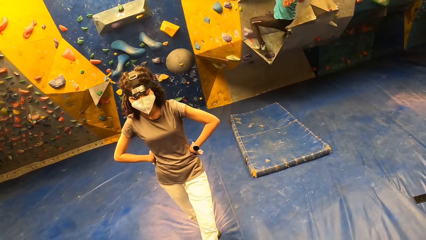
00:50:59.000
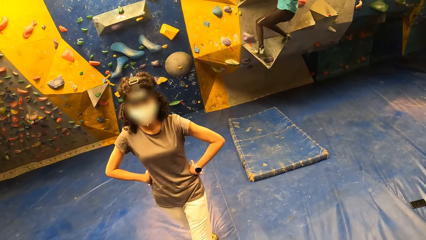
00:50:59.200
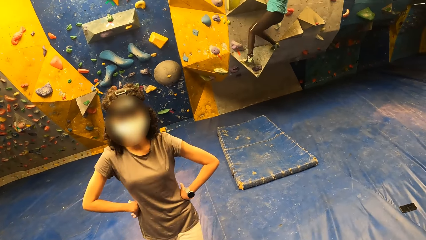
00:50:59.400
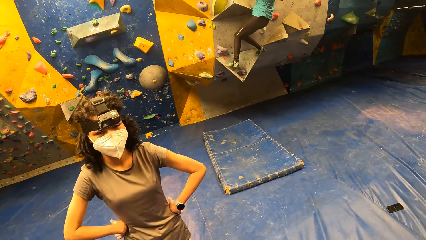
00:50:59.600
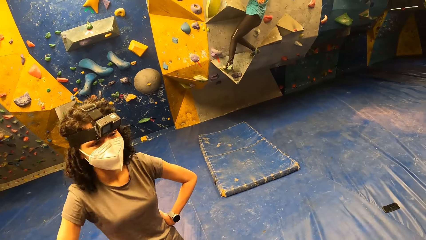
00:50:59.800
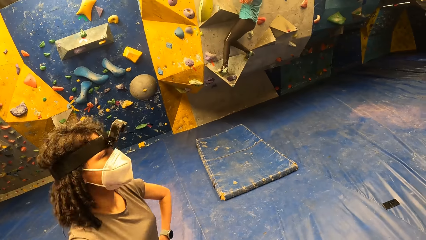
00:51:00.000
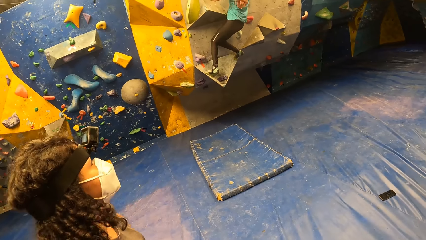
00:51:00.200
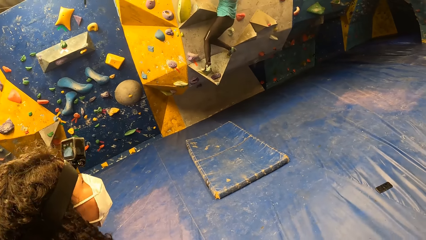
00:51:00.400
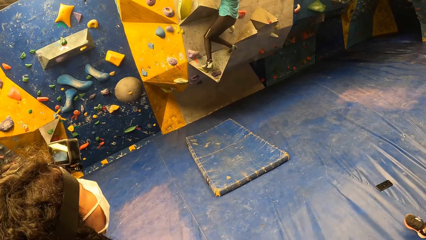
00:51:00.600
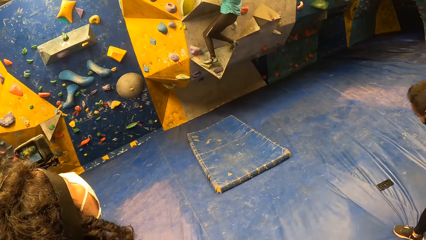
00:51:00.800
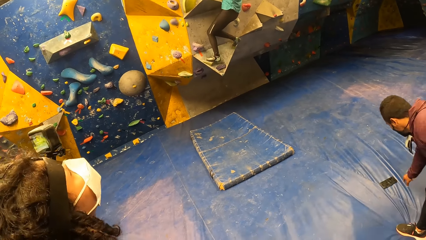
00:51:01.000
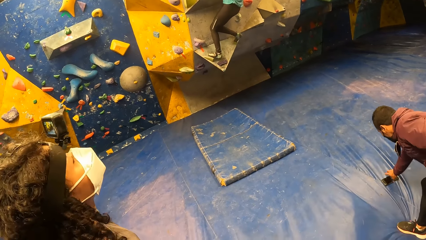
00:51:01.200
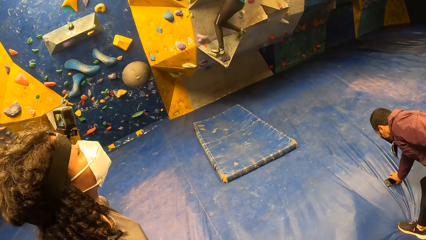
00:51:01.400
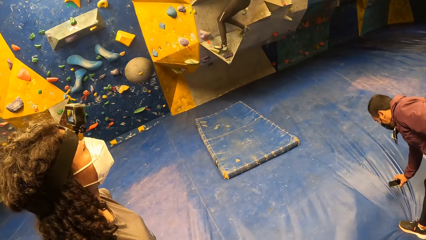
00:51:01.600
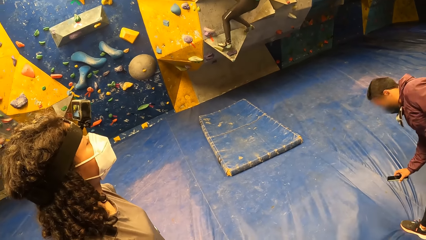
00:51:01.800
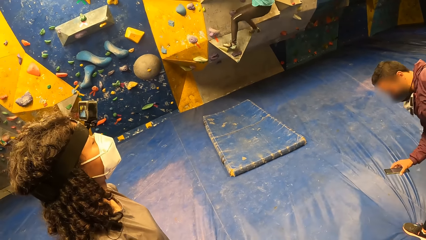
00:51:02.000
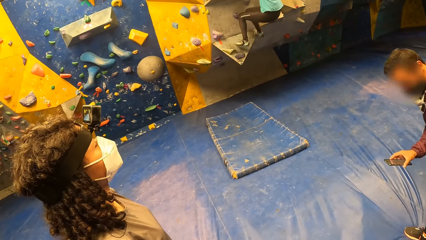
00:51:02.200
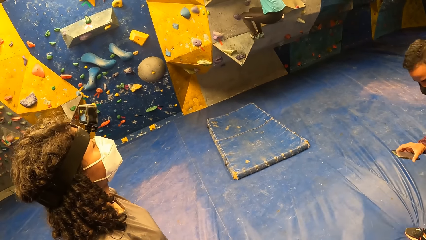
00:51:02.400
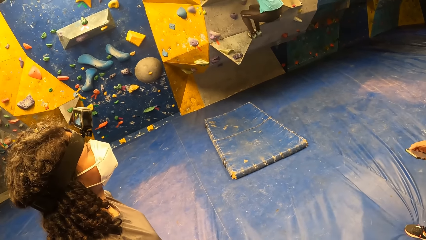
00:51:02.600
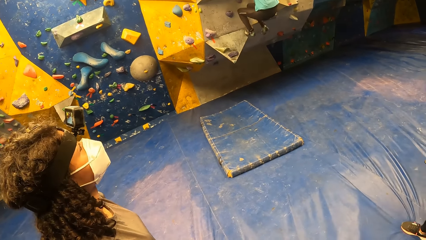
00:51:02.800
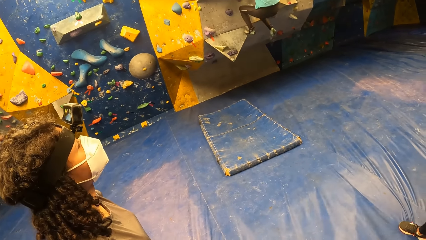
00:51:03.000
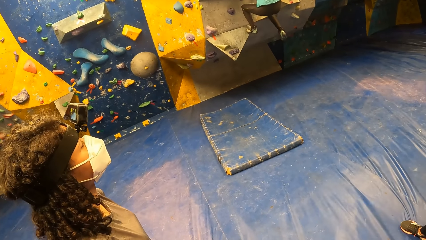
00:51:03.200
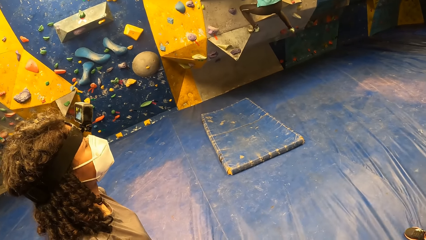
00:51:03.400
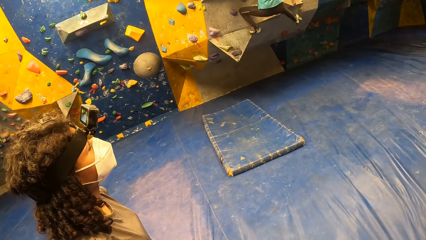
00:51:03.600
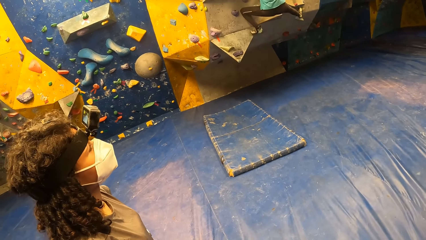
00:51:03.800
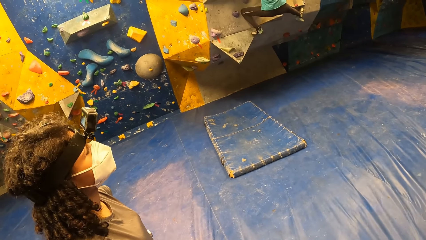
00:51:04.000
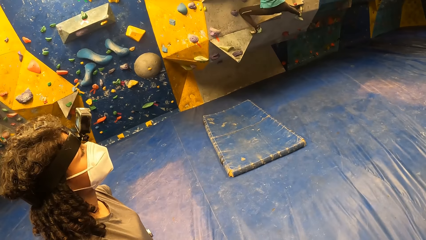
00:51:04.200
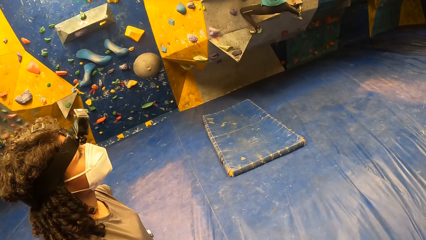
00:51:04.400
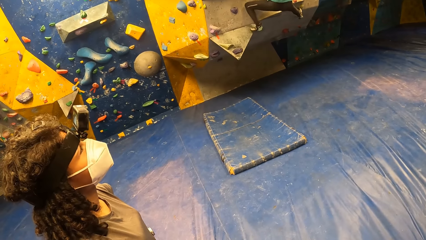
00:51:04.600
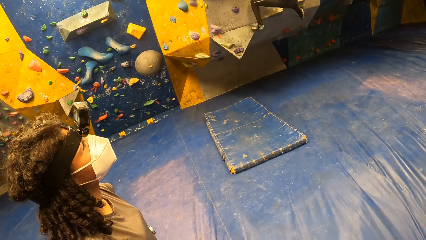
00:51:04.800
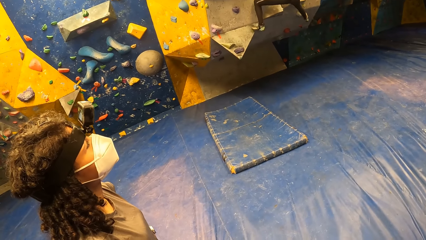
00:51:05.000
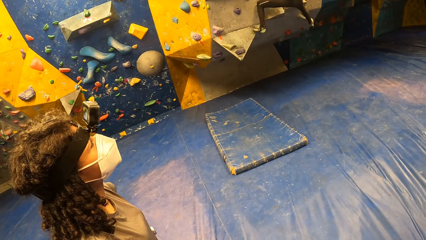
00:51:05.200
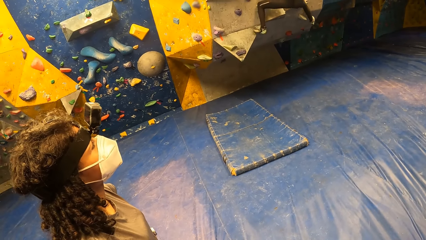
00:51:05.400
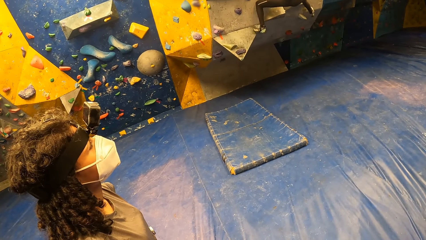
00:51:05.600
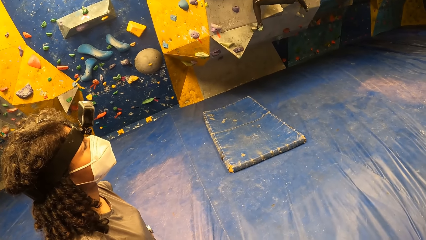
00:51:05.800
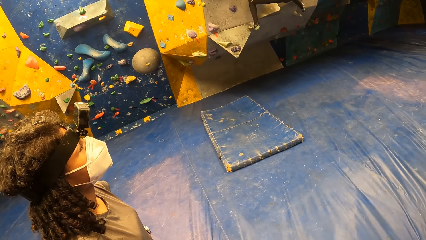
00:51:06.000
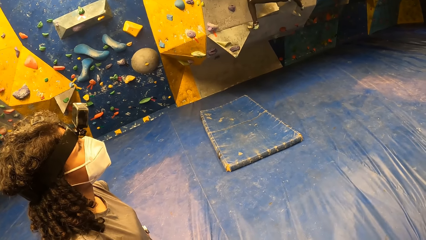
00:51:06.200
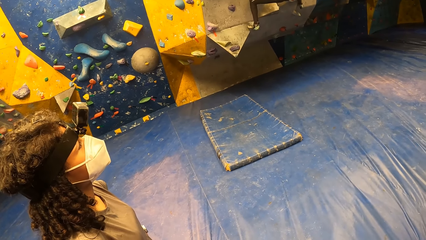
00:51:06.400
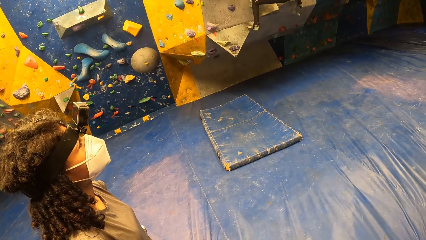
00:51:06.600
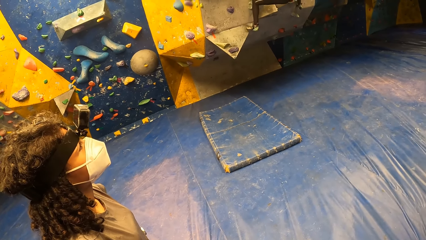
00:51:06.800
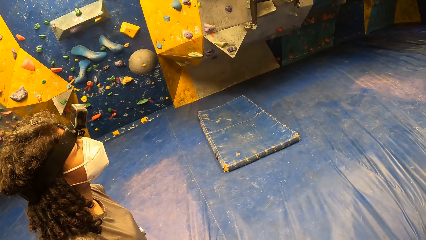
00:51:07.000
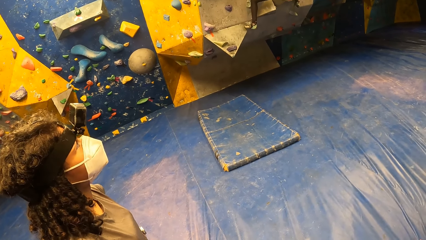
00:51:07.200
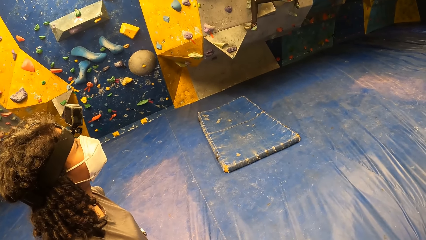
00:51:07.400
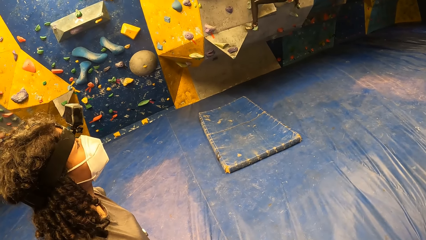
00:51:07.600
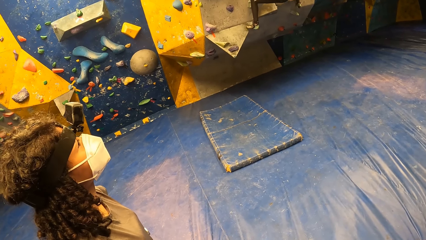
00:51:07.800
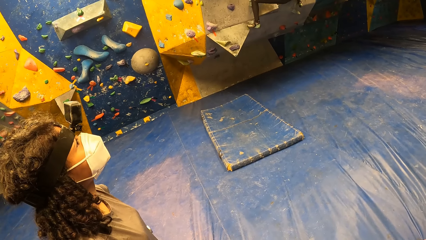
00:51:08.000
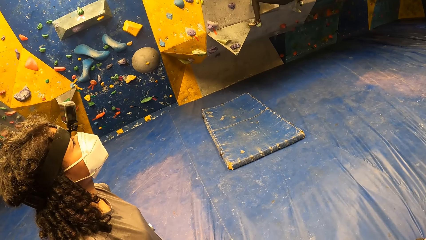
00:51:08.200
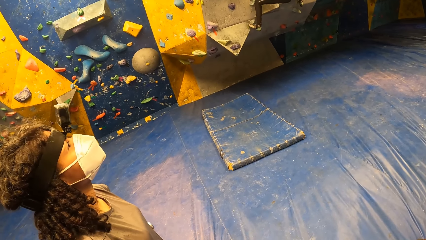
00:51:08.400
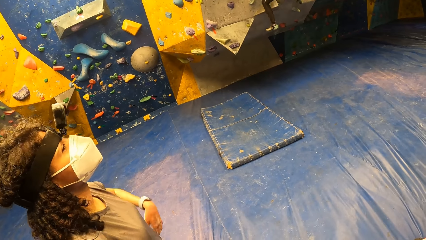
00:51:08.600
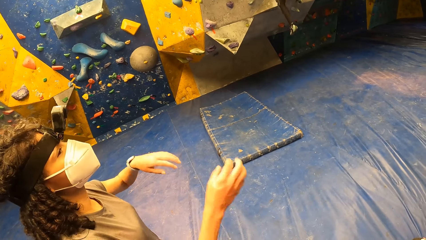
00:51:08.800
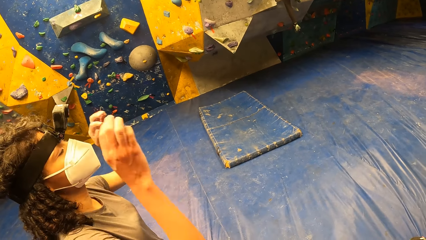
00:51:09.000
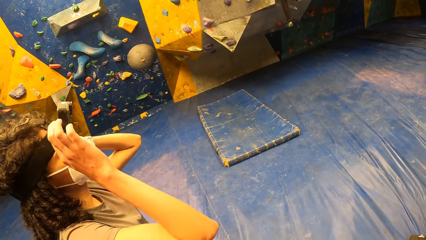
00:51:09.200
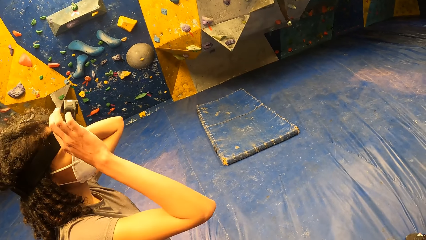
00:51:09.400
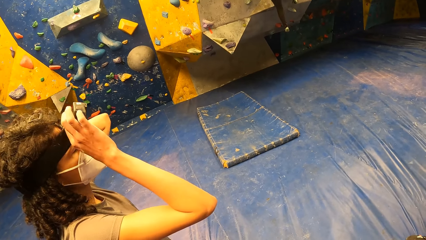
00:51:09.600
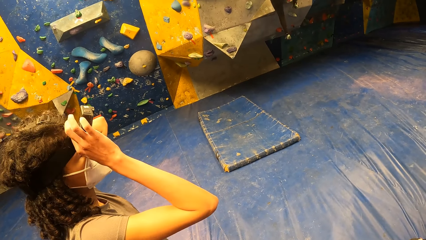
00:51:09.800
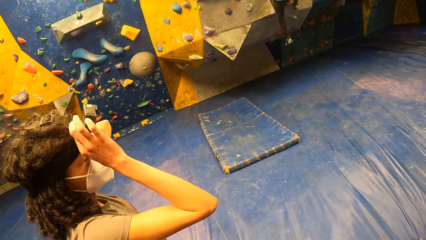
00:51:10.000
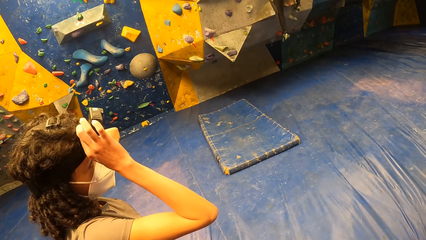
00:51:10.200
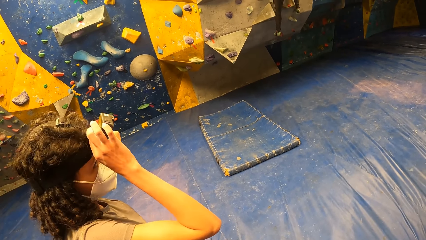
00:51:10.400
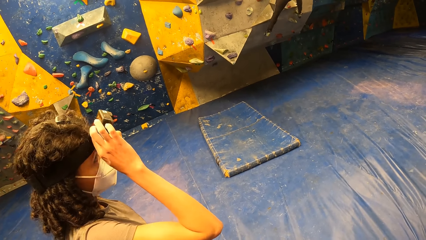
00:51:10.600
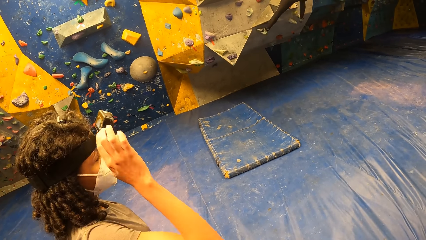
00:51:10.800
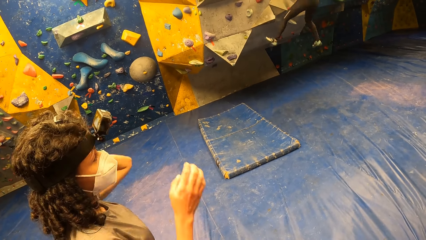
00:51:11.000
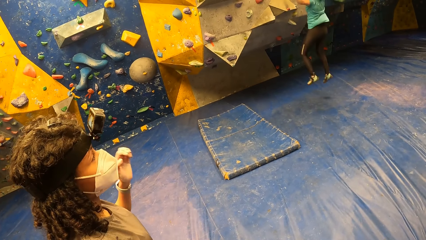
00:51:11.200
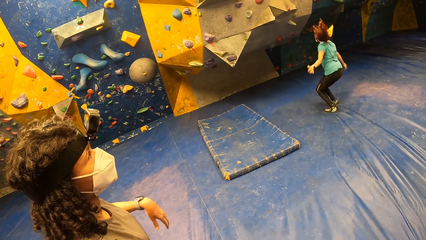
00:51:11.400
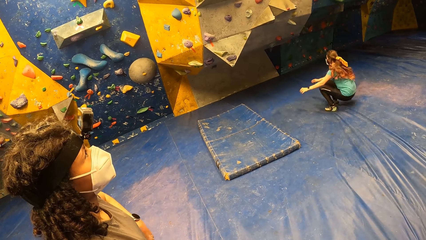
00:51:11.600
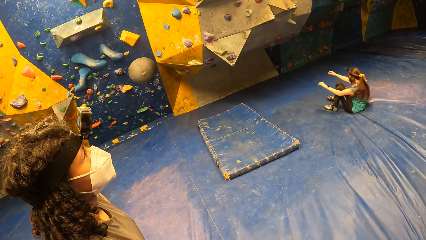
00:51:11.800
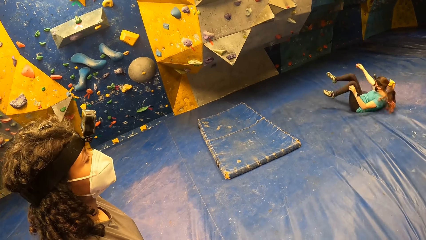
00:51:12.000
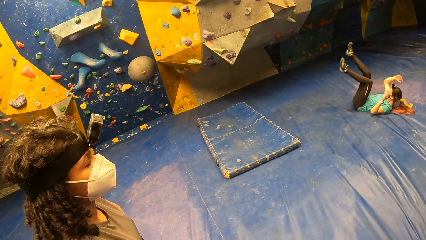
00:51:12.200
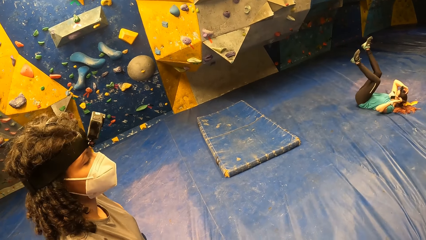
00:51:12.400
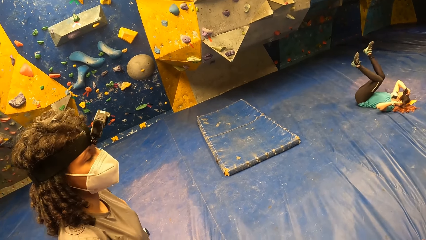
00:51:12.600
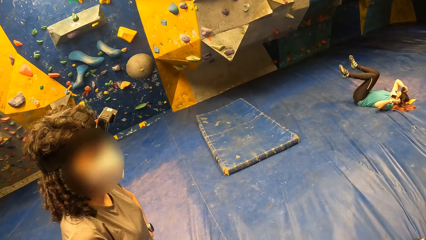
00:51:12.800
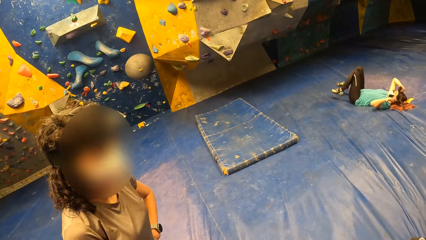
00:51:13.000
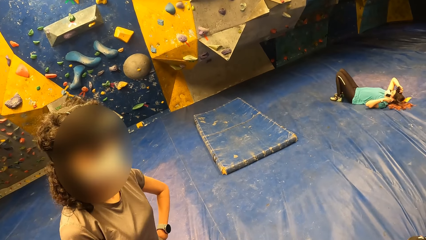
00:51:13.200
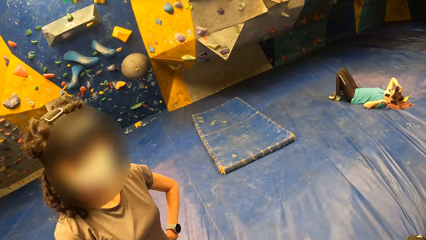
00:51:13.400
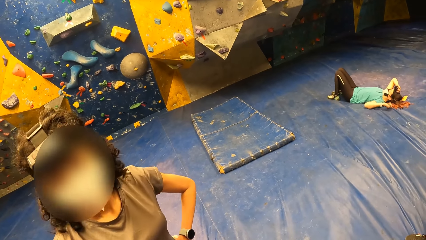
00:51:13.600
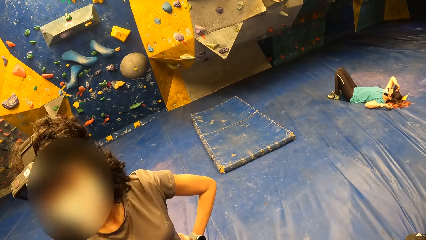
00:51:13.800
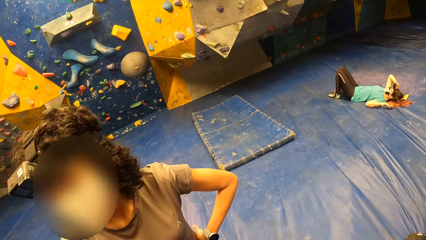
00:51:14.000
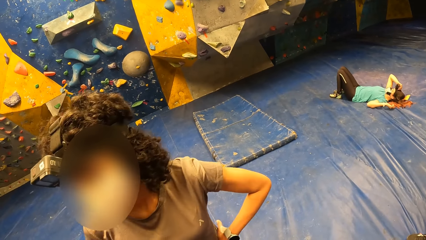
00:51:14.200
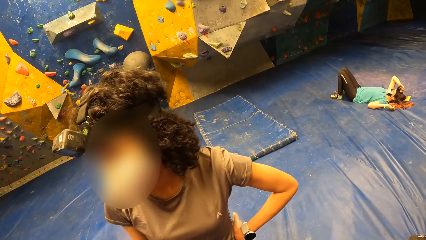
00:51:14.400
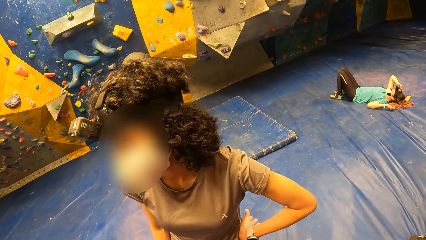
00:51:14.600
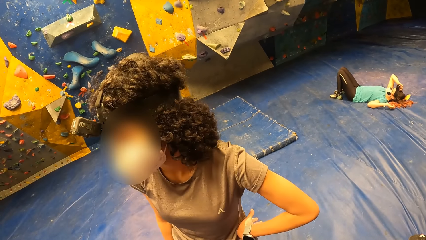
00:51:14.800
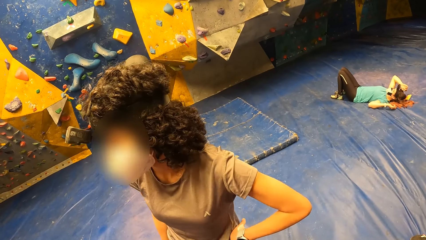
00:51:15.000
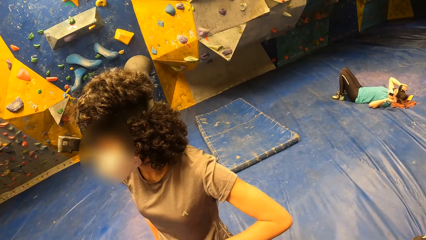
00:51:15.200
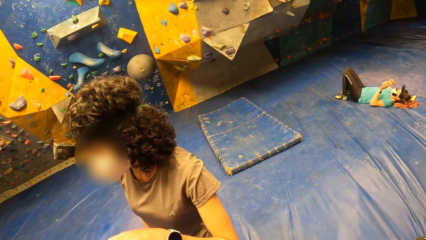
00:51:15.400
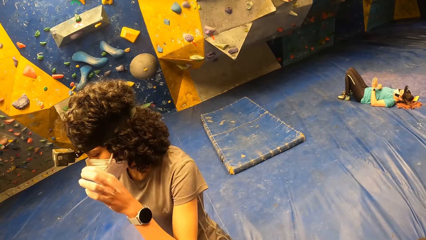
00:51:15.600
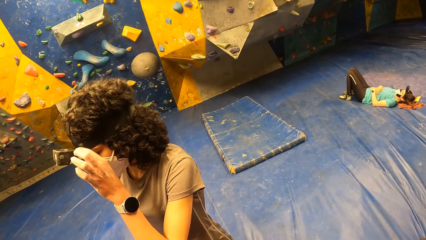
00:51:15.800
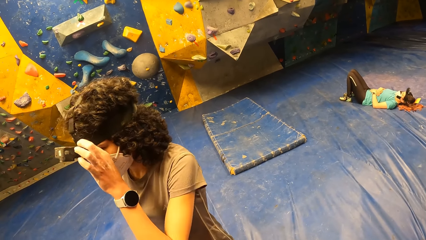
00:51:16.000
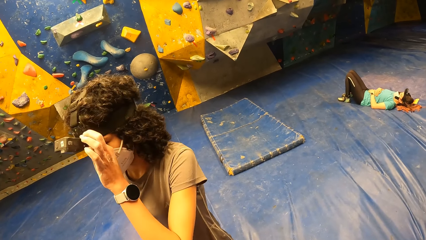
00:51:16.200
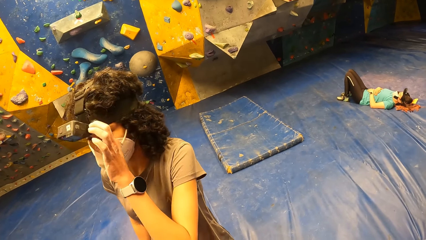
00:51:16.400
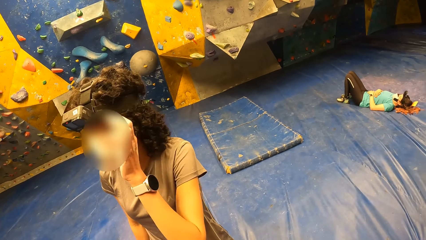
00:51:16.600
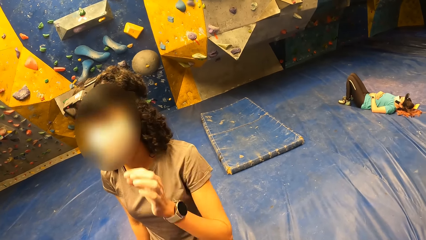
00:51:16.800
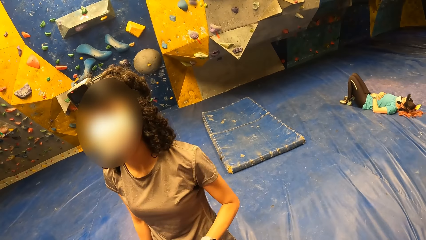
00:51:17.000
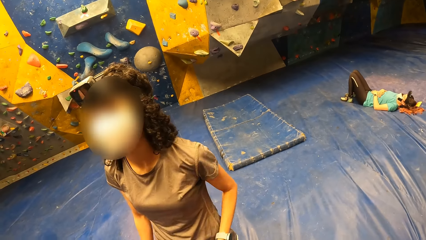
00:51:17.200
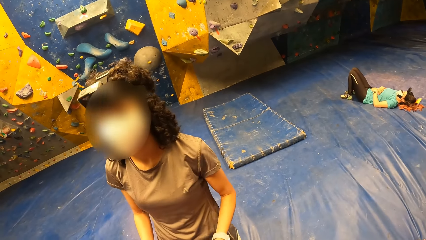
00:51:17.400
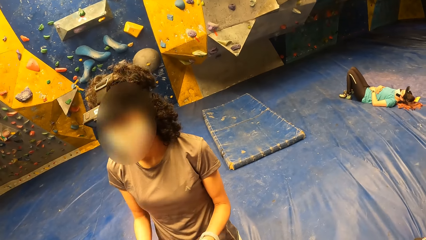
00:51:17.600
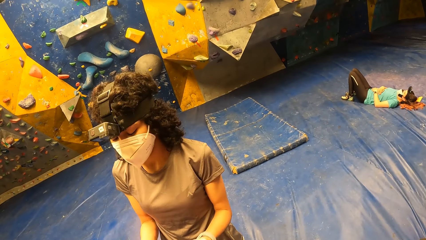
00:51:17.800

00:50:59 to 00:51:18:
A man picks up a phone from the floor with his right hand. The woman adjusts the camera on her head with both hands. The instructor jumps down from the slab climbing wall. The instructor adjusts the camera on her head with her right hand. The woman touches the camera on her head with her left hand.
